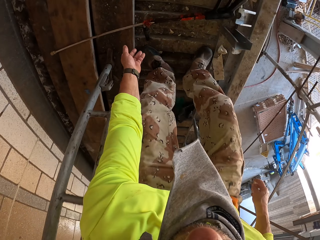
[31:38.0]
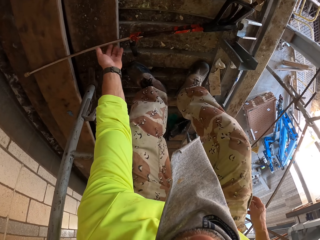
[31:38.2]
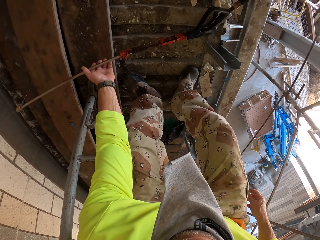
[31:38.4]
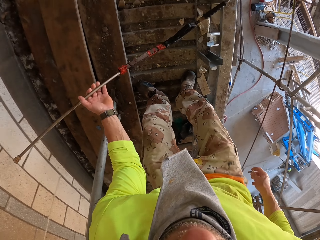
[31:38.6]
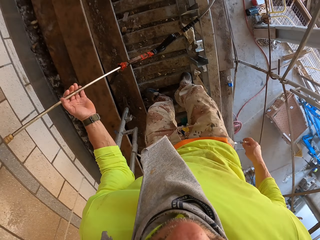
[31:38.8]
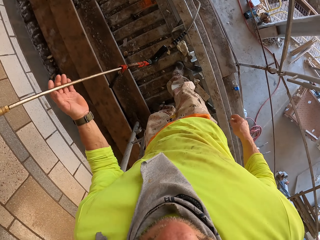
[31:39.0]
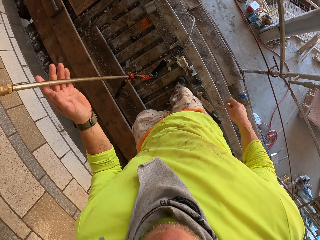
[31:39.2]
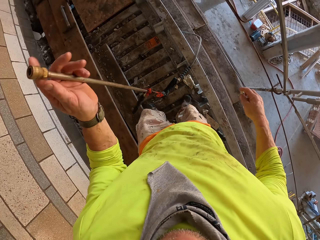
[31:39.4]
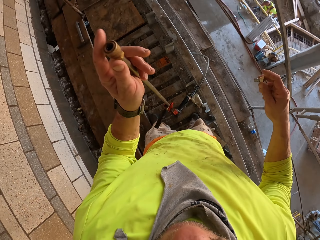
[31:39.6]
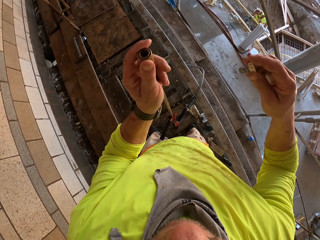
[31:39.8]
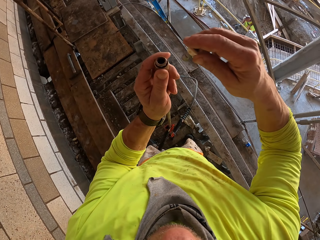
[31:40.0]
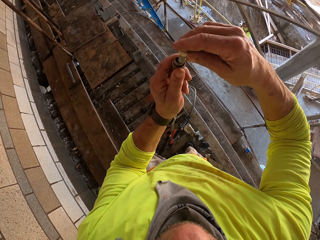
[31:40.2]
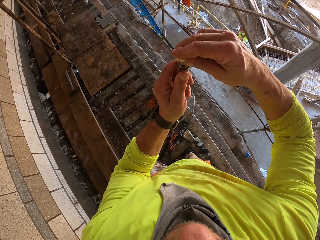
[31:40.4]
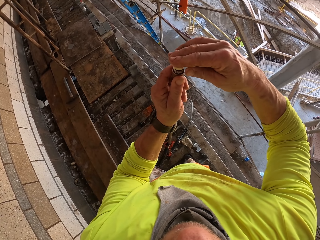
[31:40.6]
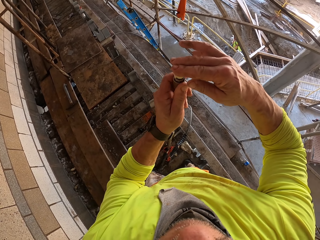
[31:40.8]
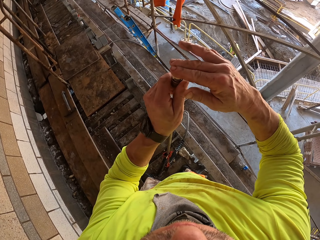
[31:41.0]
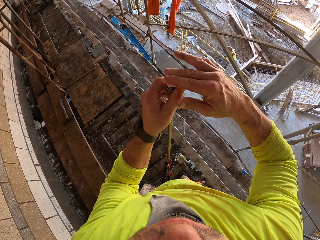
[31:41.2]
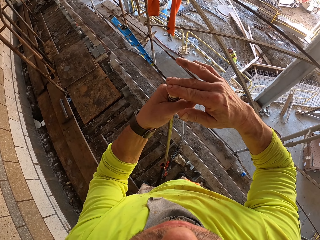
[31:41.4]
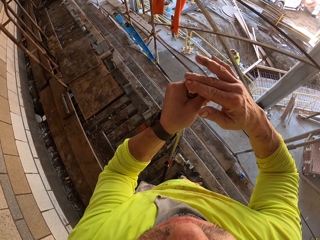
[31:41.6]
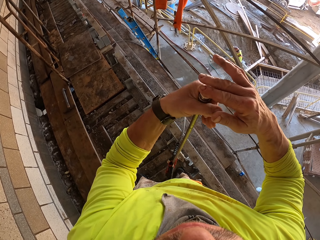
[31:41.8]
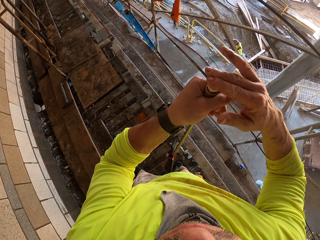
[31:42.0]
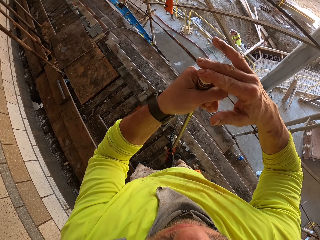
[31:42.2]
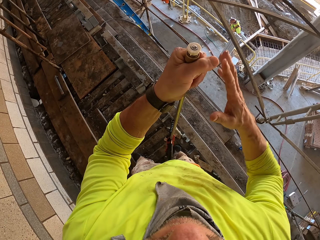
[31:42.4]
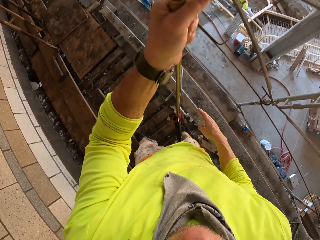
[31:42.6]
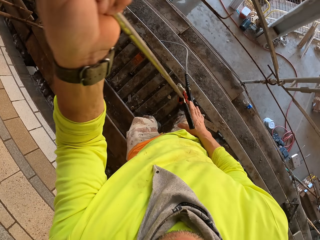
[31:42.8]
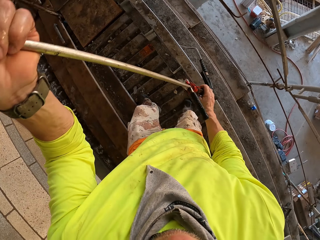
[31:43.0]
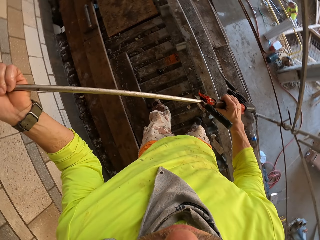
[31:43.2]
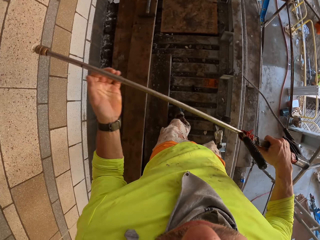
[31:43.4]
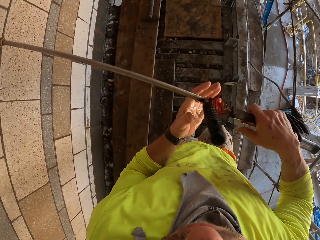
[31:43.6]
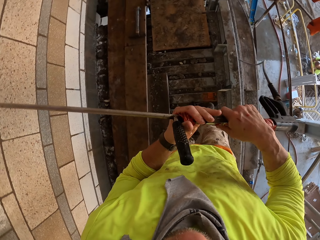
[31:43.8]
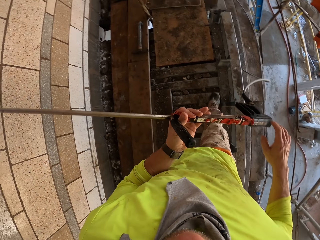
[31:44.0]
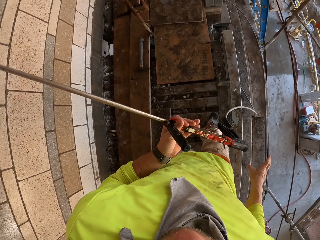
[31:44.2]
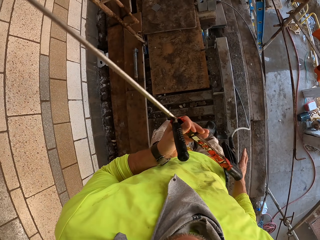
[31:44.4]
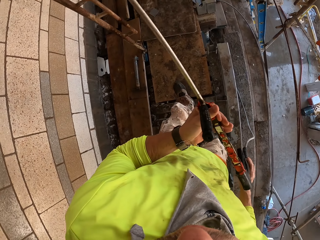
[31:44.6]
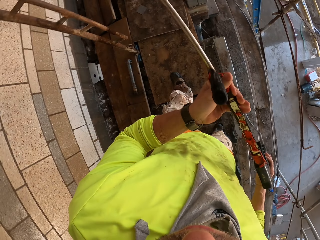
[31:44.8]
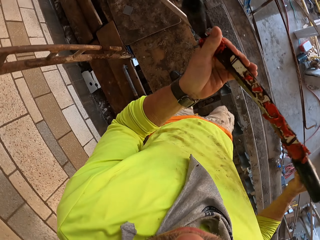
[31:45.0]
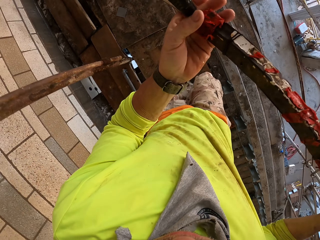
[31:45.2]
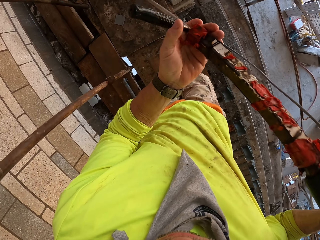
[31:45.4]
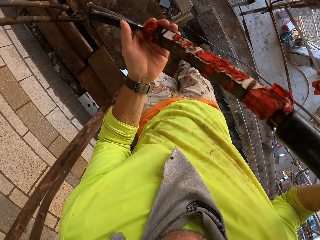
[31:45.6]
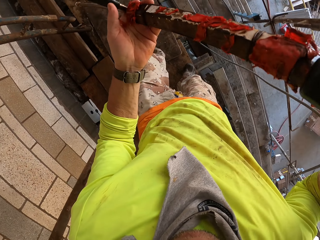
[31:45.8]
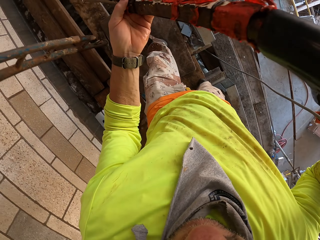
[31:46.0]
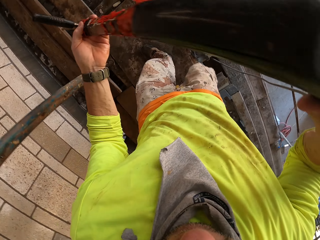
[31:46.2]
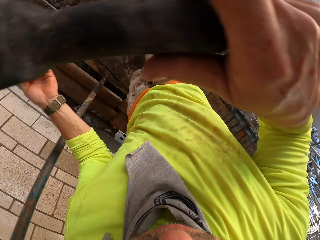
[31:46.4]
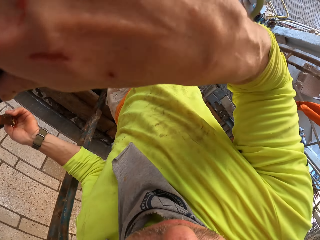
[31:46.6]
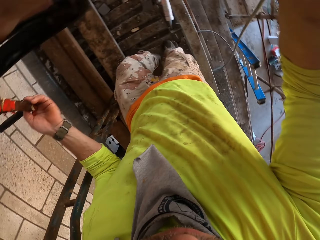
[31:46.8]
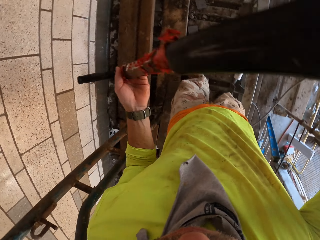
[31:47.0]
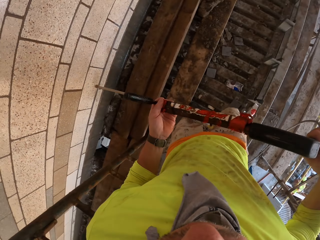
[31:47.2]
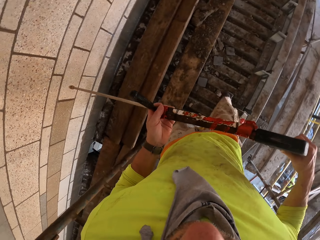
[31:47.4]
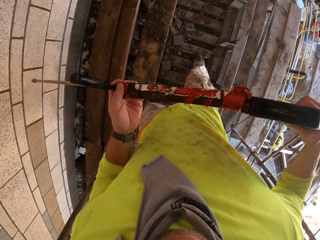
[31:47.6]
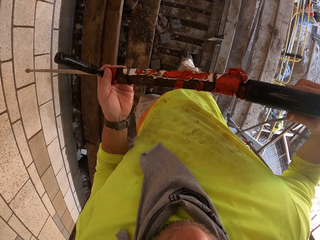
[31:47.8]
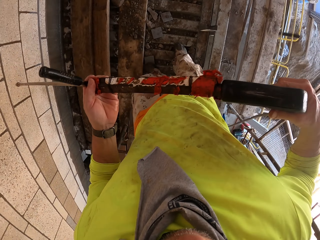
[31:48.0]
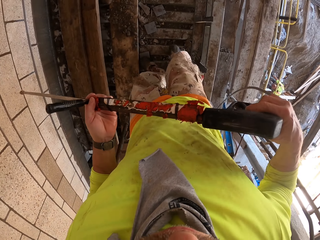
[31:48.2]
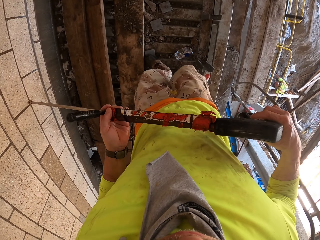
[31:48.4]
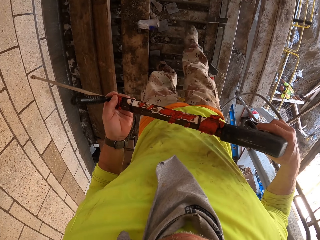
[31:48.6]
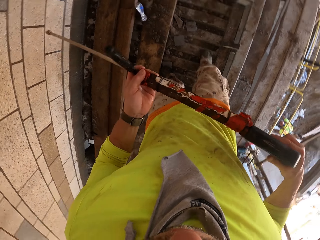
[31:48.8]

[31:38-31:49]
The camera wearer bends down. They pick up the sprayer. They hold a Loctite PL. They fix a tip or lid on the Loctite PL. They spray the wall. They hold the Loctite PL. They walk around.

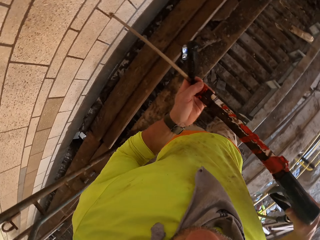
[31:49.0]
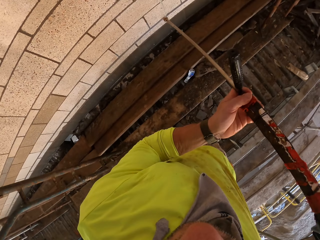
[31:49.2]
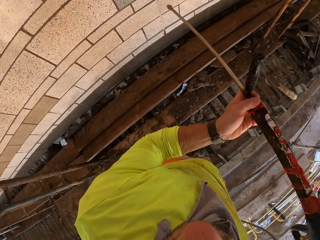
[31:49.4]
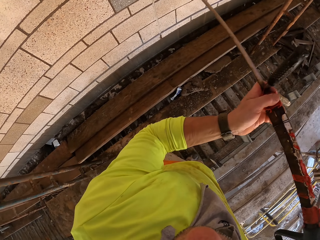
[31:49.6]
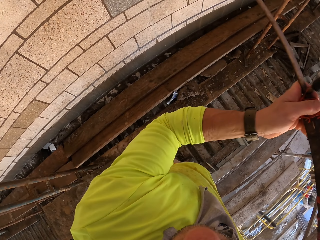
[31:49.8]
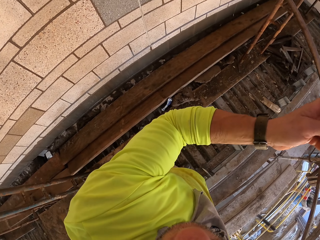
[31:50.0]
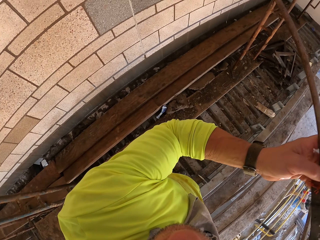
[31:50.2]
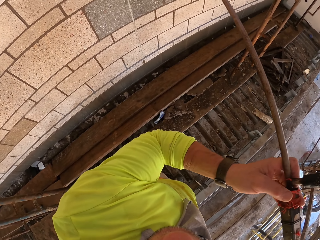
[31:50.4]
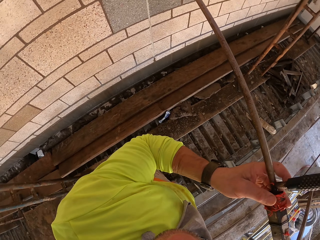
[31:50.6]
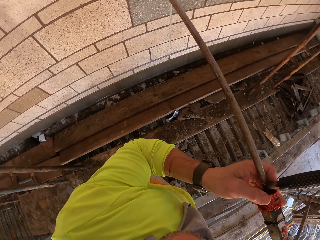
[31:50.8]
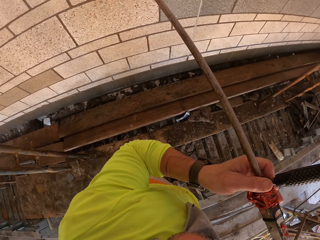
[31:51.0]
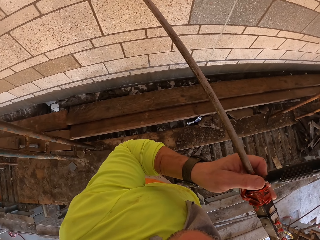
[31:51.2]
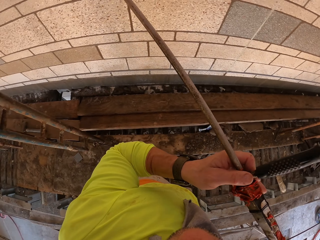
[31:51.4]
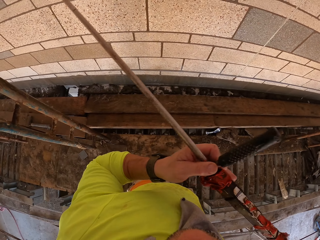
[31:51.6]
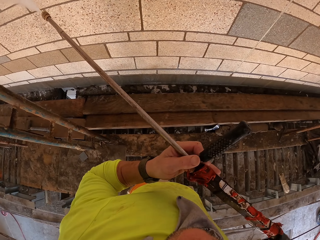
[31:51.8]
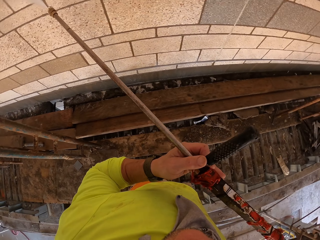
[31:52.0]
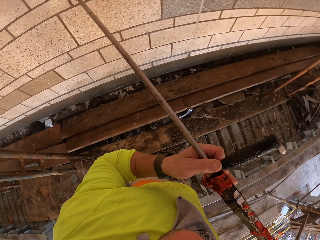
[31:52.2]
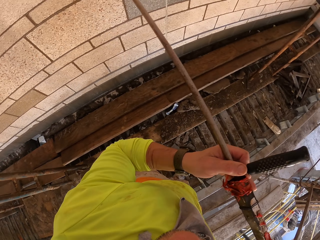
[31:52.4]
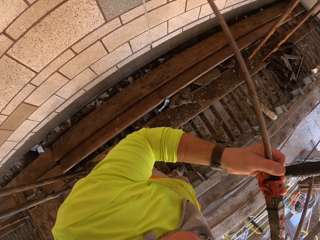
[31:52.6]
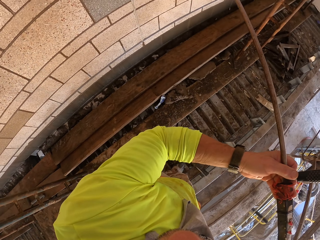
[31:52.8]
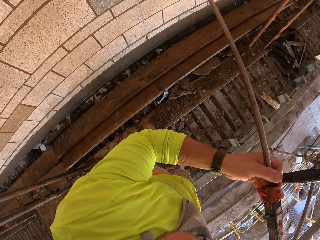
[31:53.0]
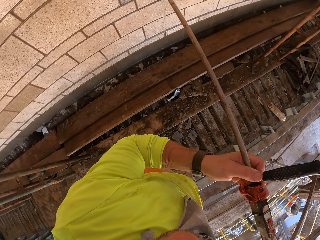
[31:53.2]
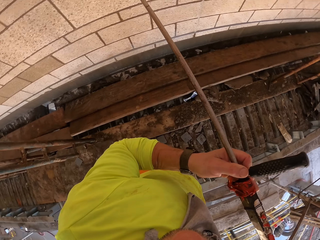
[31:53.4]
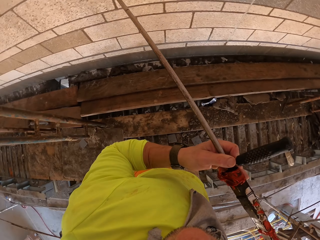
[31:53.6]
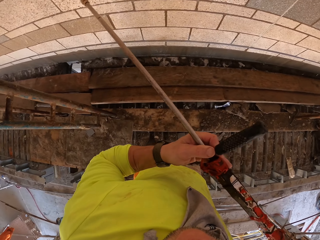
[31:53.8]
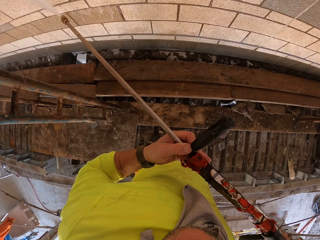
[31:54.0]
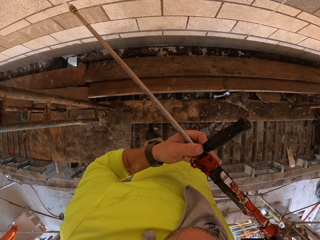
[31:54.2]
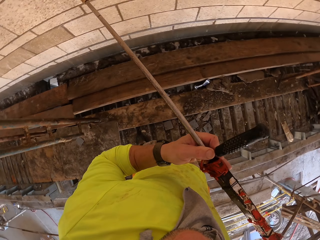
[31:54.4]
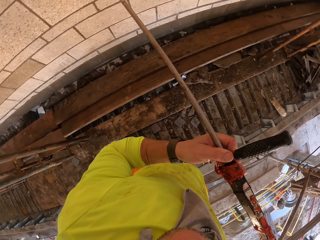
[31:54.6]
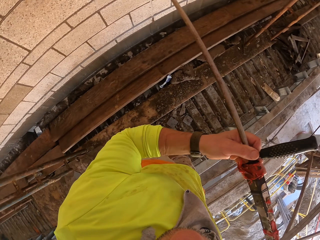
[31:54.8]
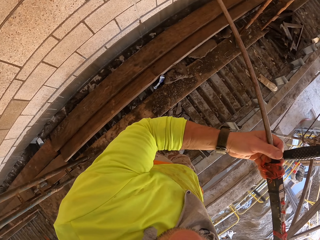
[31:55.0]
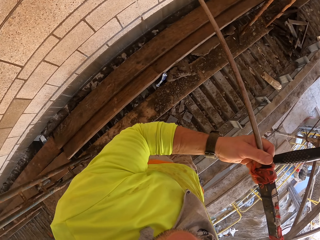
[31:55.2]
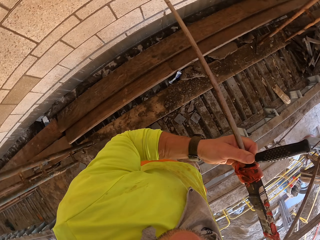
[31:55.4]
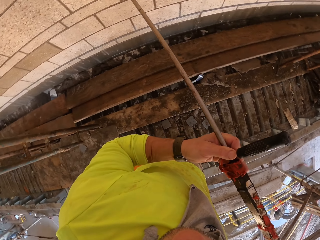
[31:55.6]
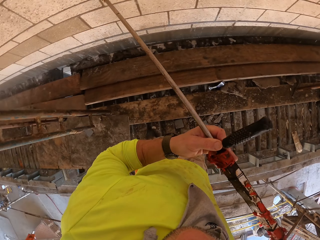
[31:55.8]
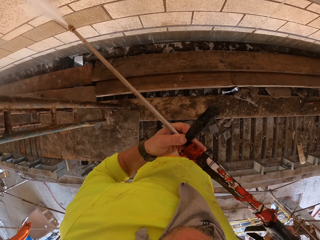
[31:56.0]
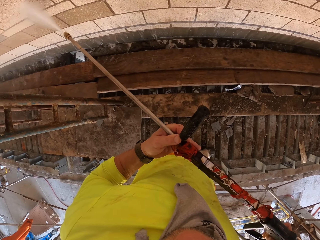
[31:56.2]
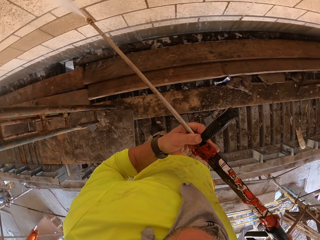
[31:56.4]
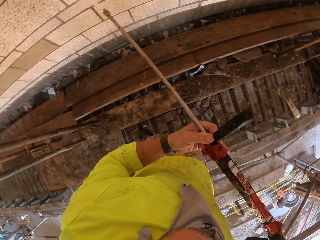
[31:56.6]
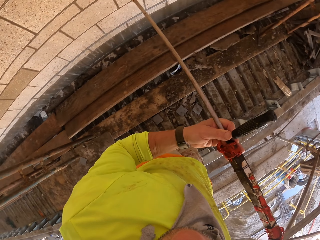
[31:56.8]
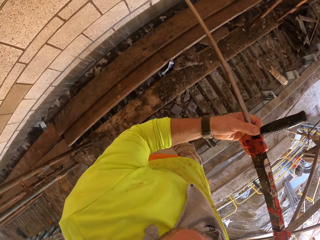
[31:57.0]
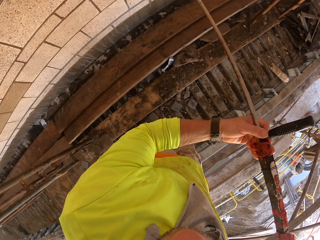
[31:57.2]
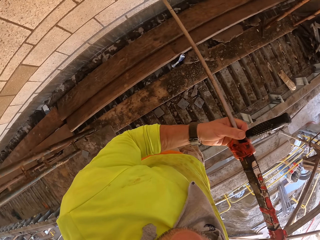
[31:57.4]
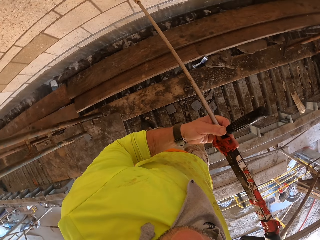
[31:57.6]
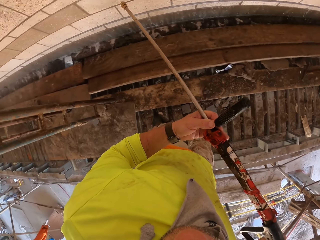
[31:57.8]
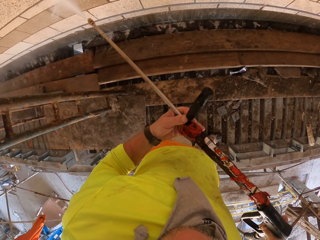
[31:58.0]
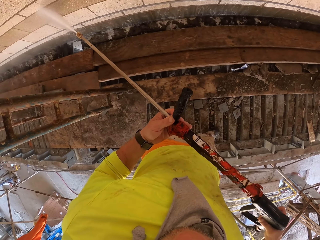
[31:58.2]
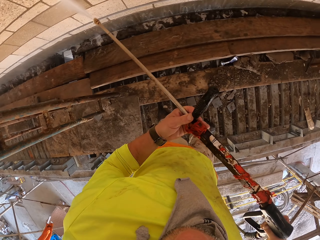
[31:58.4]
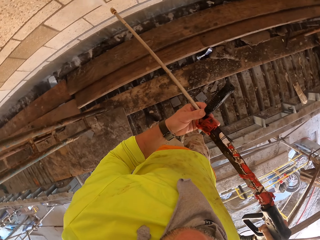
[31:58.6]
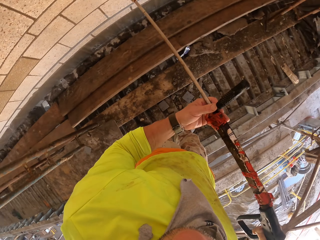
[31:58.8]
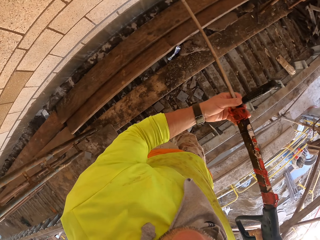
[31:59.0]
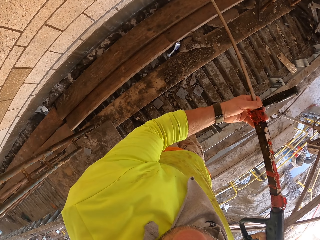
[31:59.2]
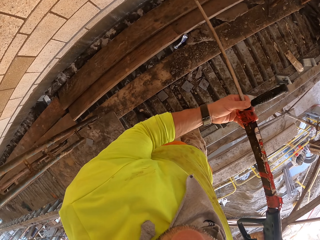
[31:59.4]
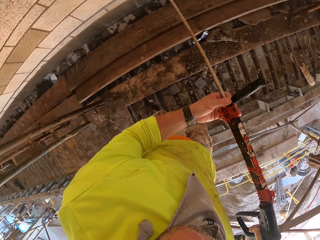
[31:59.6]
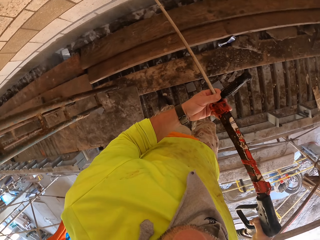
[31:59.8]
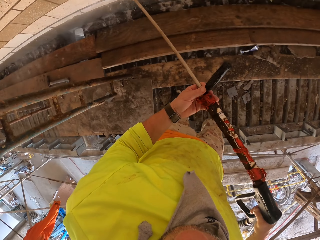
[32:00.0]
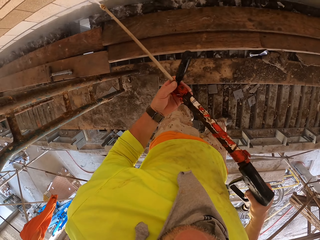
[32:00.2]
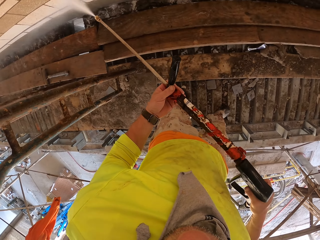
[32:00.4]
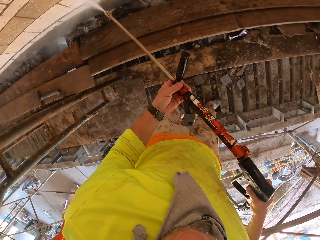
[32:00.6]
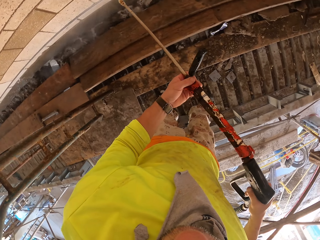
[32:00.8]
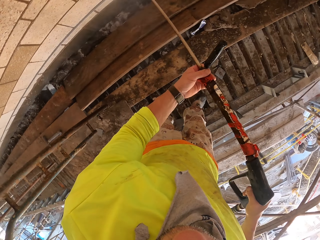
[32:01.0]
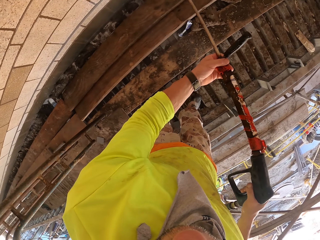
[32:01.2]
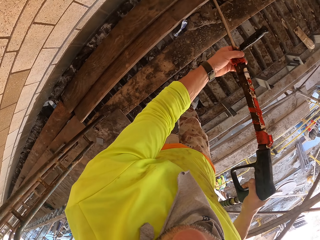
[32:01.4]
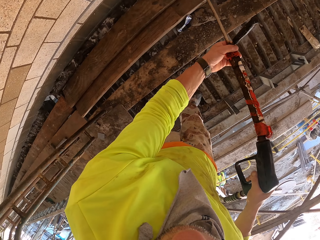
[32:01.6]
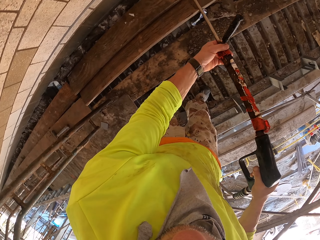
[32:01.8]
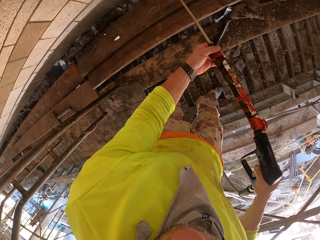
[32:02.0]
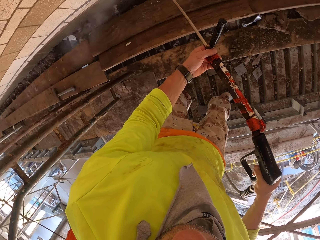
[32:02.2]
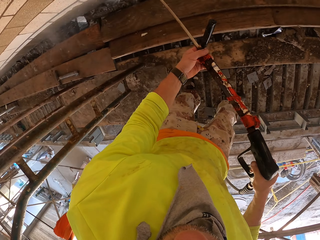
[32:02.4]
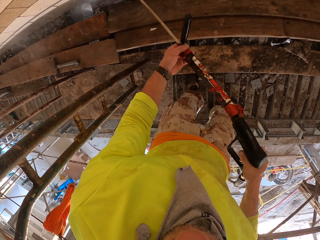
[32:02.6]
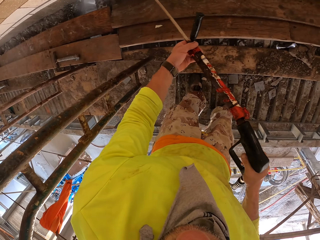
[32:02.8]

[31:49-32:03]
The camera wearer turns to the side. They spray the wall with a Loctite PL3.
